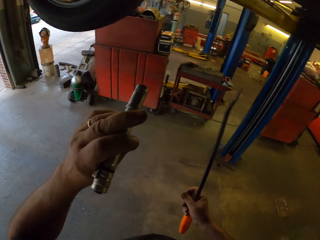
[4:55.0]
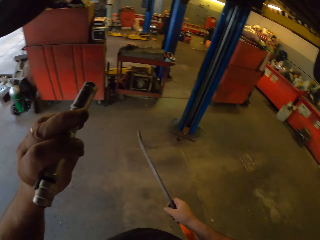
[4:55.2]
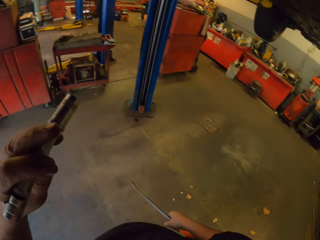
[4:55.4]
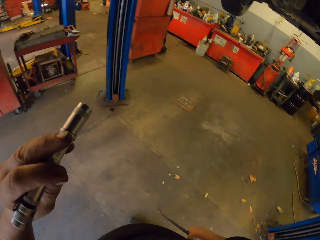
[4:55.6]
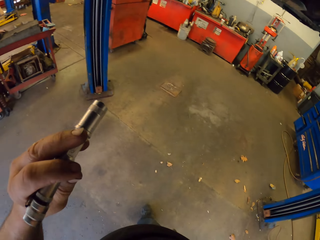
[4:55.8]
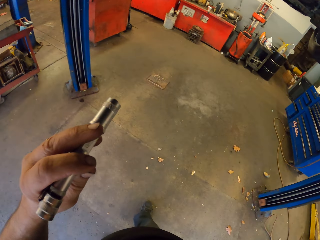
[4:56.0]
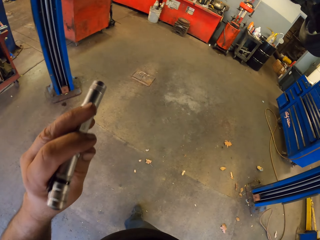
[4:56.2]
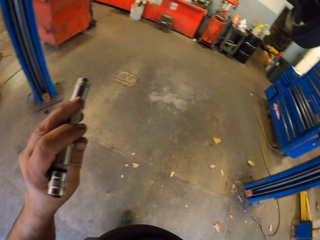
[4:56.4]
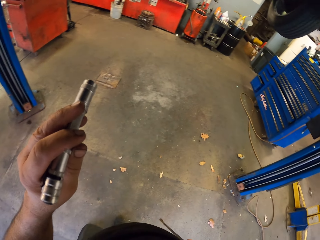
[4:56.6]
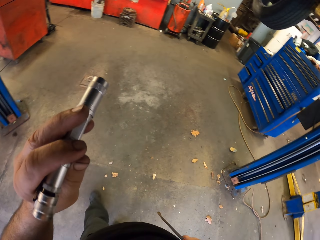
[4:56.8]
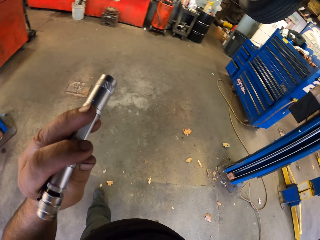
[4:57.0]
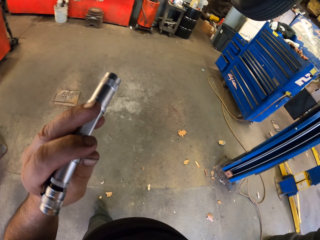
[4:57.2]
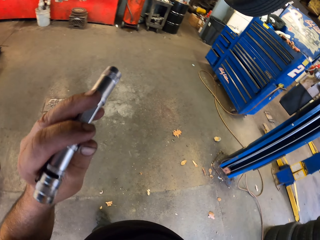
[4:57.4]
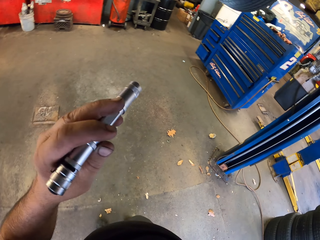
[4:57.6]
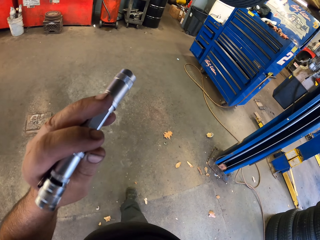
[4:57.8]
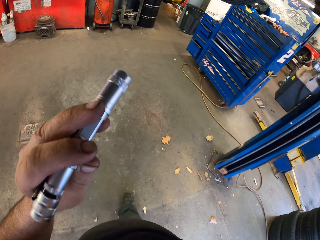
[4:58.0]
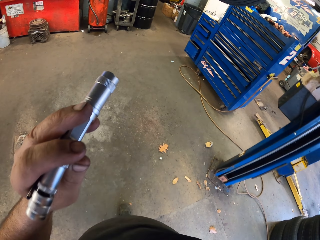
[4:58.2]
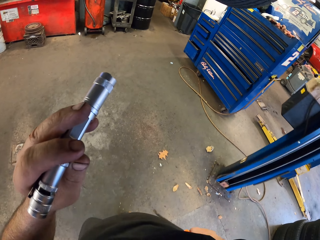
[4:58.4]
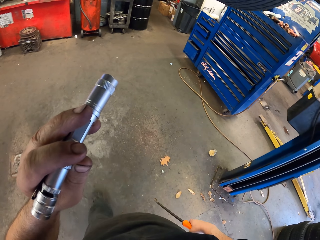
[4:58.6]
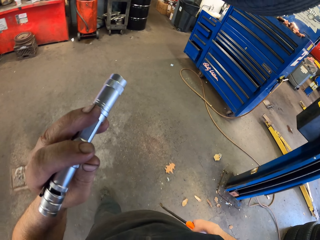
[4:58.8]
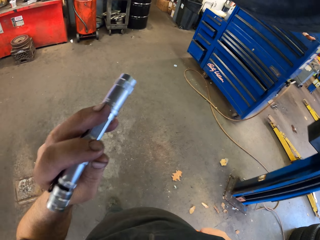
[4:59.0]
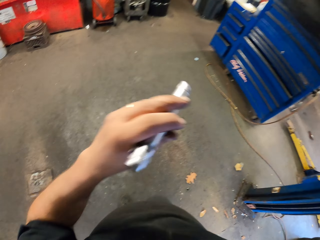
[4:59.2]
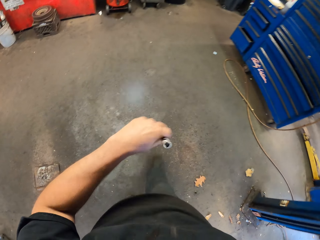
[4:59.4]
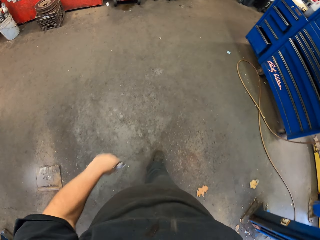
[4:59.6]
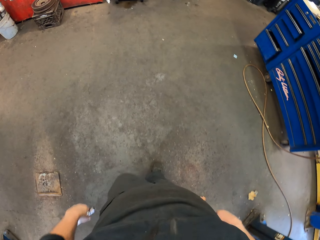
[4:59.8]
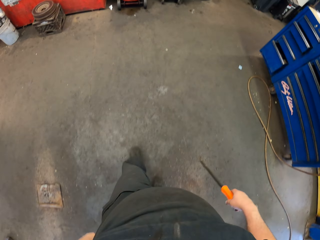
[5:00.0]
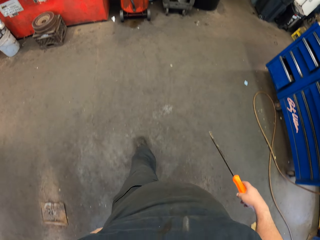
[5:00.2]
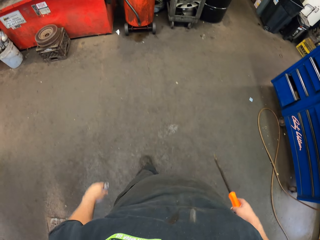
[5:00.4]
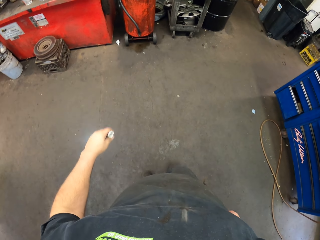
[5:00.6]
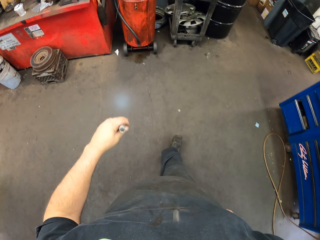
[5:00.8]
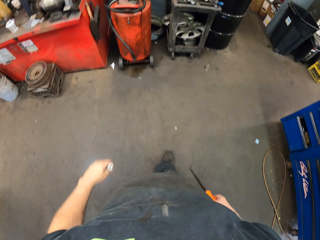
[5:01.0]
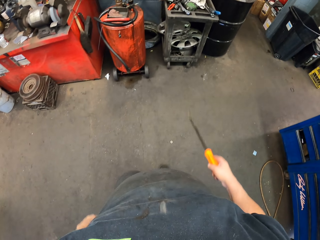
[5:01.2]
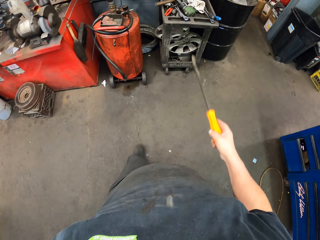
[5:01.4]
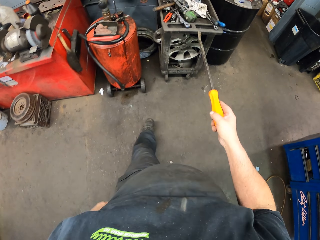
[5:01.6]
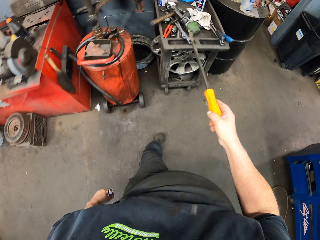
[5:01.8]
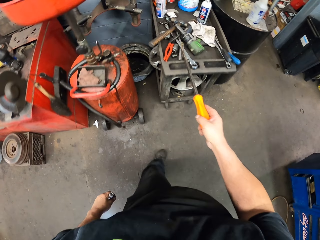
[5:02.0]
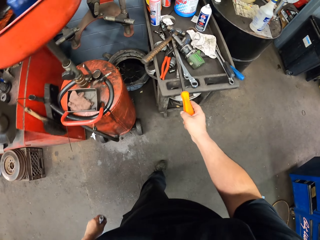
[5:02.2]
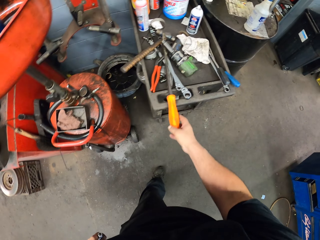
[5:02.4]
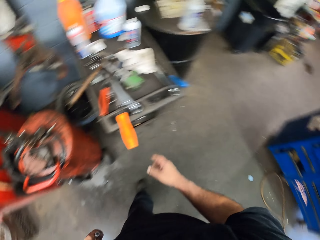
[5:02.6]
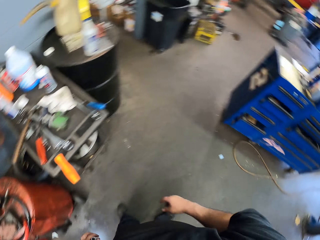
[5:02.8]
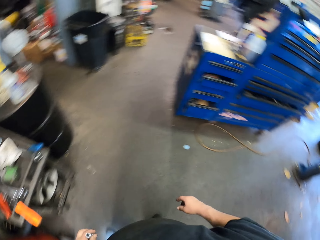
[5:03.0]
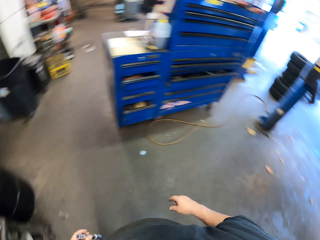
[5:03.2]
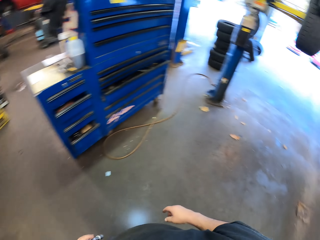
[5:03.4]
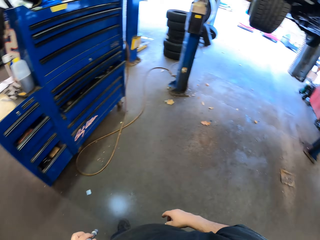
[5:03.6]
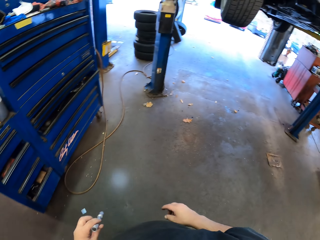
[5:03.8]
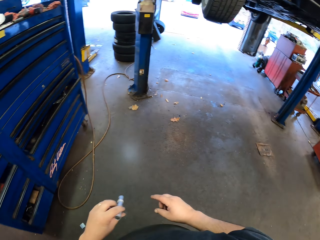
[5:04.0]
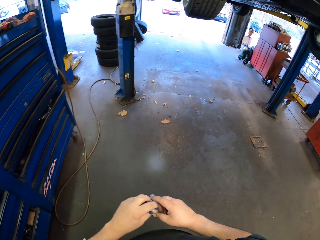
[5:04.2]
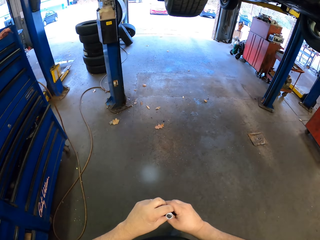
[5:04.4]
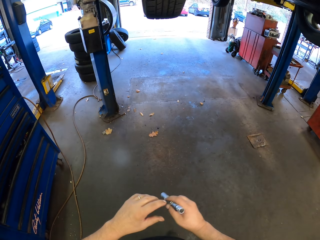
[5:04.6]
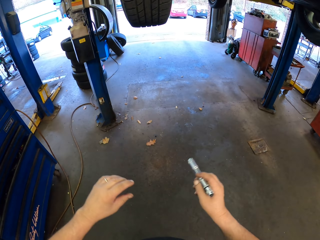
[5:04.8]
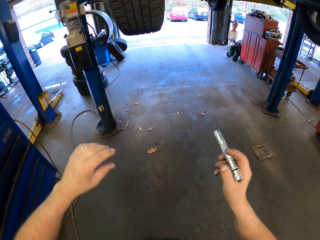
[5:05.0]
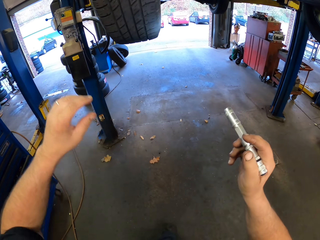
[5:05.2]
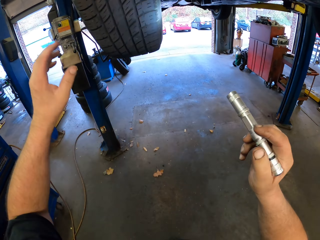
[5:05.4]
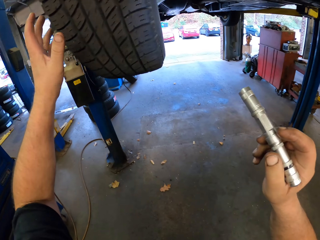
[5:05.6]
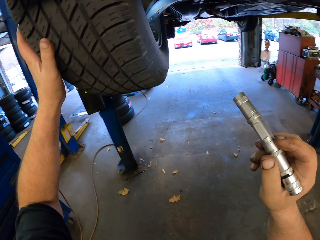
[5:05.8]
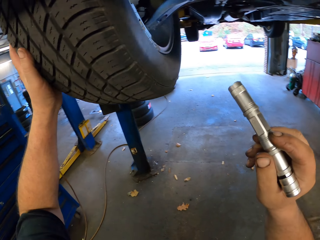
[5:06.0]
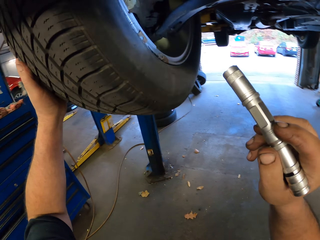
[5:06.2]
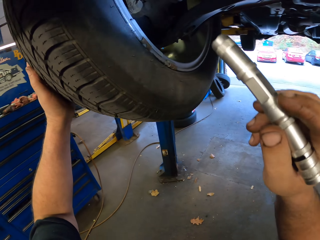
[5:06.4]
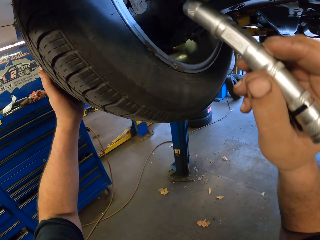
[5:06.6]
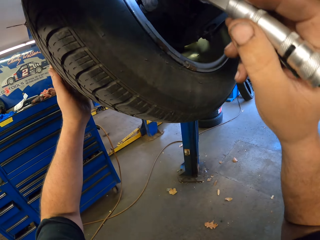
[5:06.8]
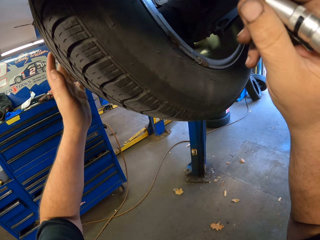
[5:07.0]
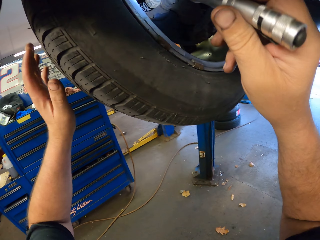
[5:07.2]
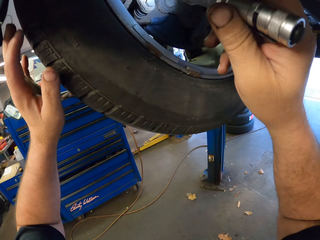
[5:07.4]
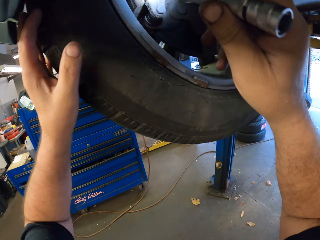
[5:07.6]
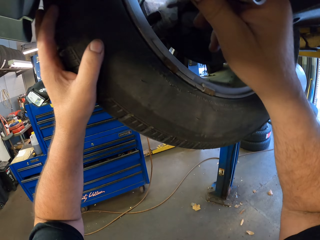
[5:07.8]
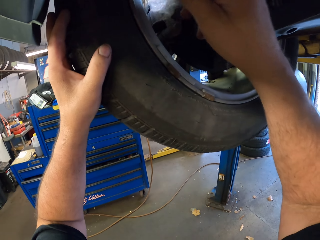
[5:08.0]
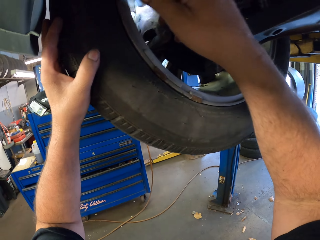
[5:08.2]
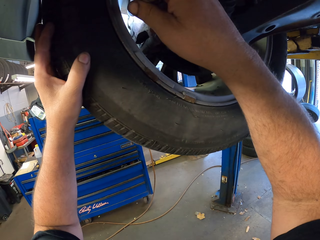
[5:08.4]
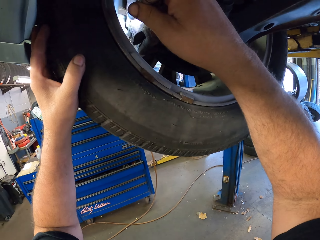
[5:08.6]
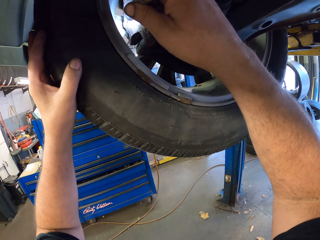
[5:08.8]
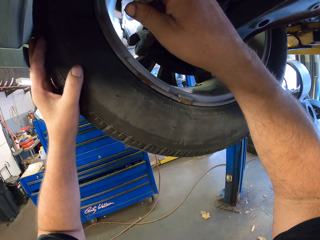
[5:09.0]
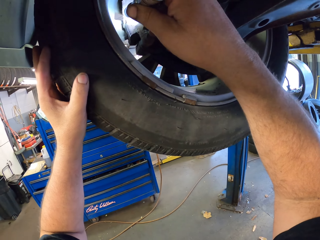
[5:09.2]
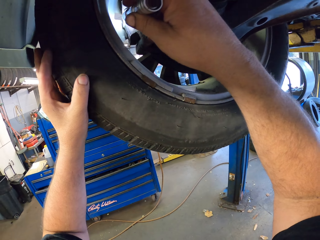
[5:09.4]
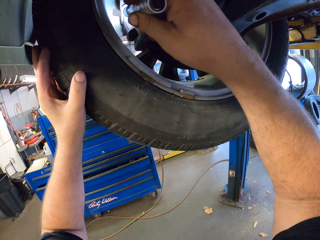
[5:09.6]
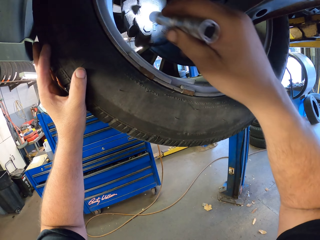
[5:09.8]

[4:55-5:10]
The camera wearer holds the torch with the left hand. They walk on the garage. They put the screwdriver on the steel. They walk on the garage. They hold the torch. They put the hand on the tire. They look at the tire.

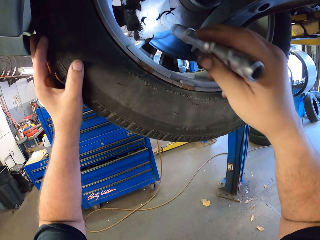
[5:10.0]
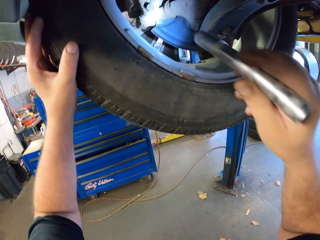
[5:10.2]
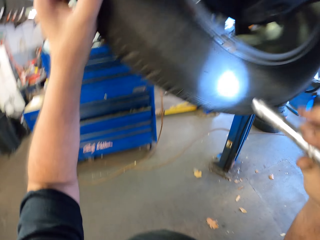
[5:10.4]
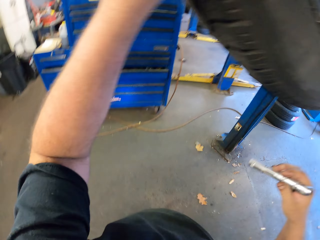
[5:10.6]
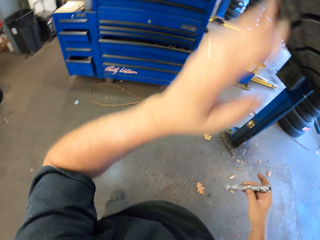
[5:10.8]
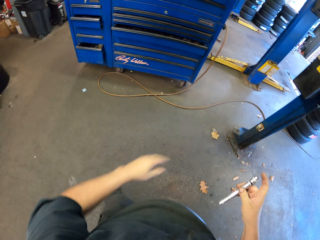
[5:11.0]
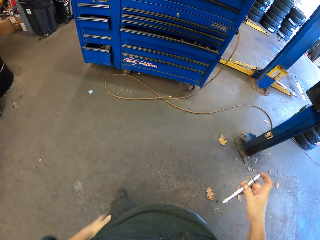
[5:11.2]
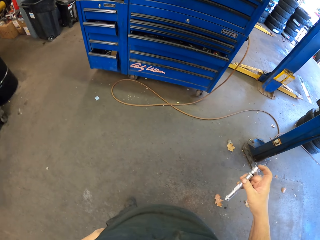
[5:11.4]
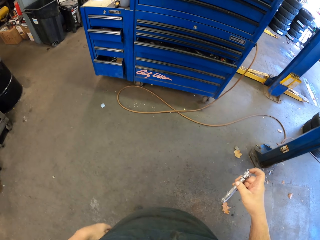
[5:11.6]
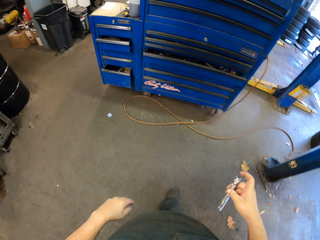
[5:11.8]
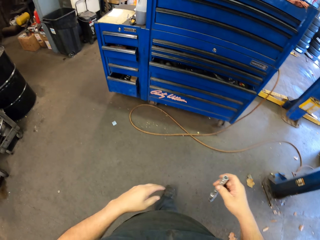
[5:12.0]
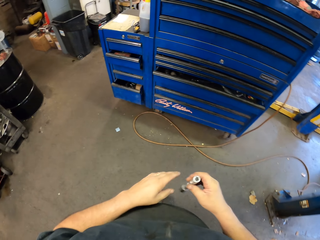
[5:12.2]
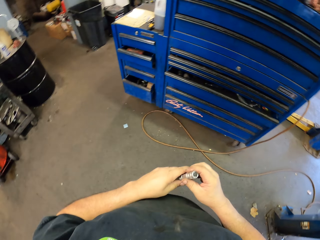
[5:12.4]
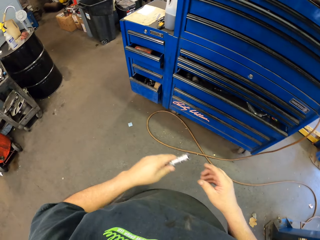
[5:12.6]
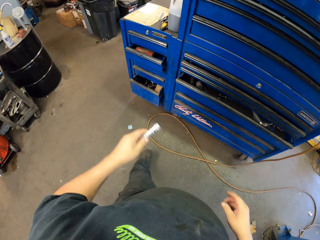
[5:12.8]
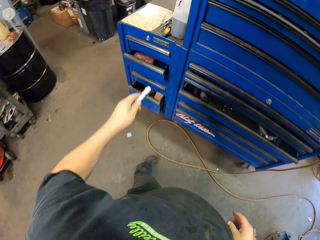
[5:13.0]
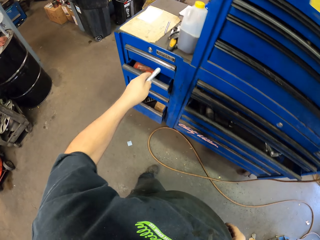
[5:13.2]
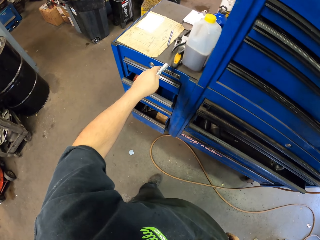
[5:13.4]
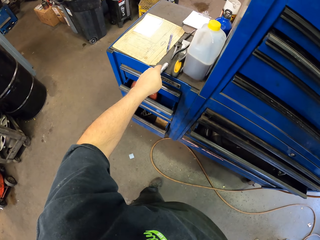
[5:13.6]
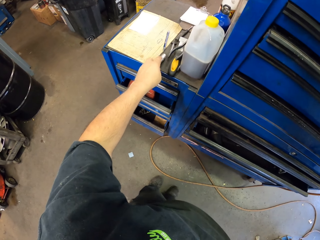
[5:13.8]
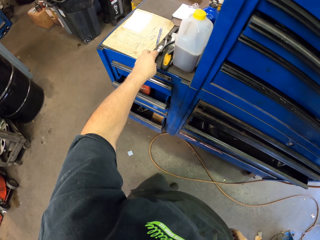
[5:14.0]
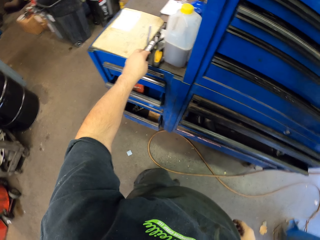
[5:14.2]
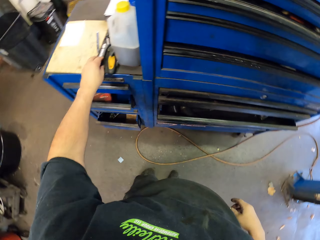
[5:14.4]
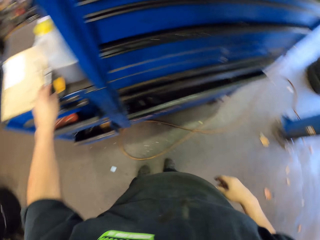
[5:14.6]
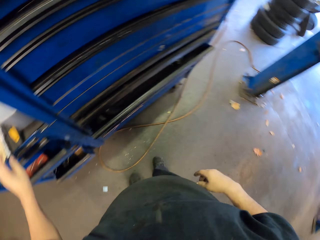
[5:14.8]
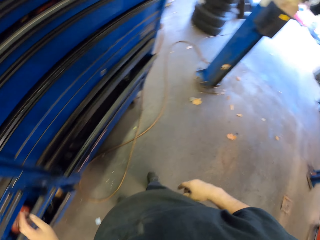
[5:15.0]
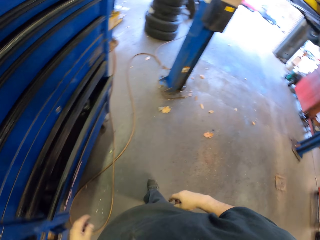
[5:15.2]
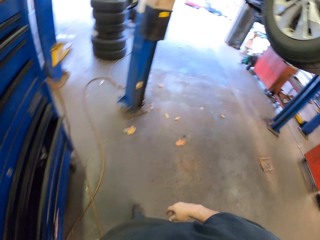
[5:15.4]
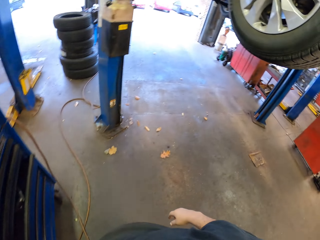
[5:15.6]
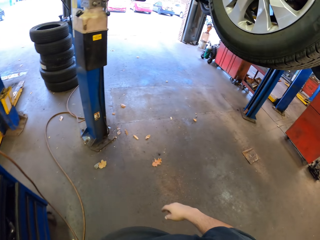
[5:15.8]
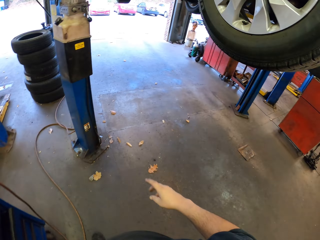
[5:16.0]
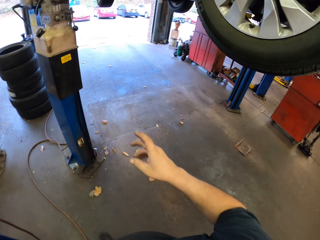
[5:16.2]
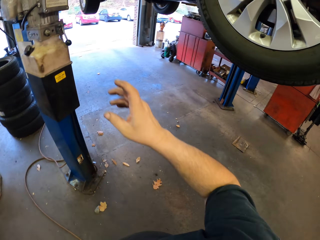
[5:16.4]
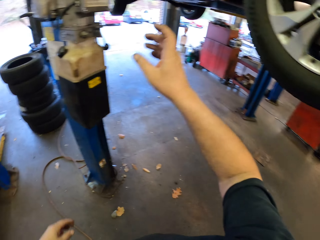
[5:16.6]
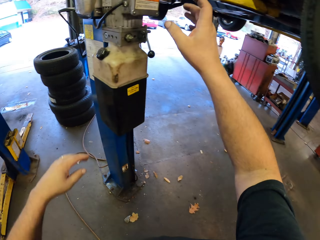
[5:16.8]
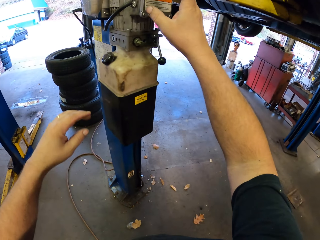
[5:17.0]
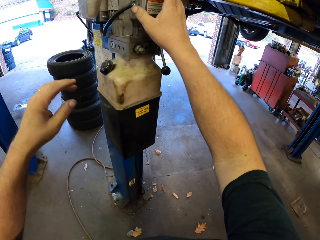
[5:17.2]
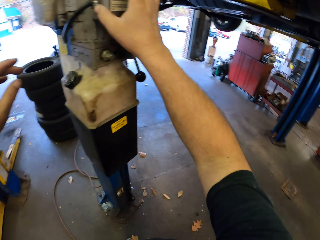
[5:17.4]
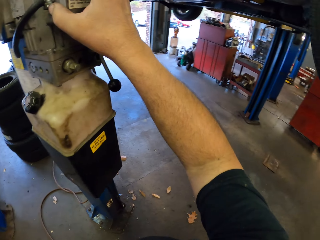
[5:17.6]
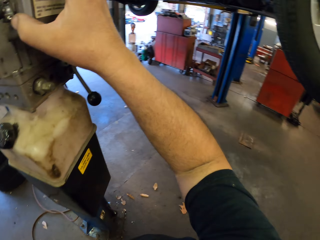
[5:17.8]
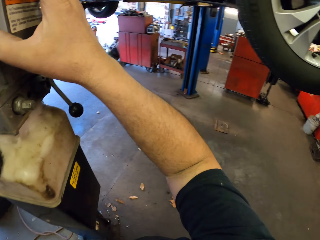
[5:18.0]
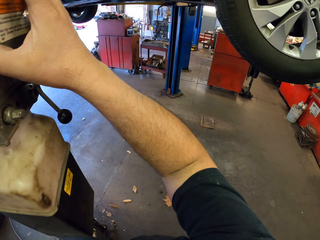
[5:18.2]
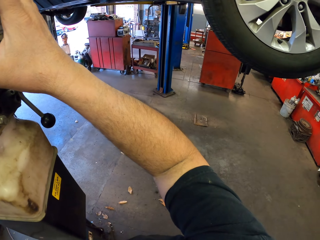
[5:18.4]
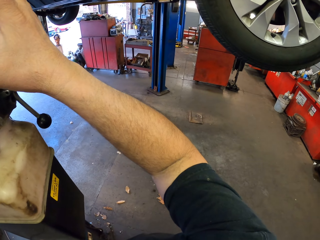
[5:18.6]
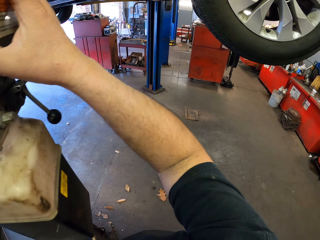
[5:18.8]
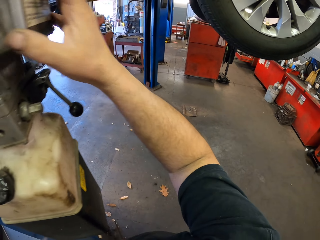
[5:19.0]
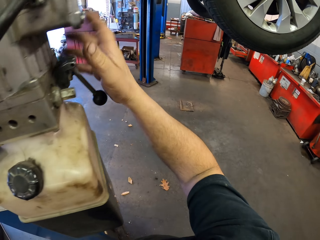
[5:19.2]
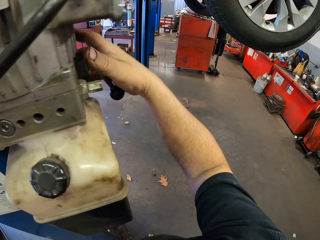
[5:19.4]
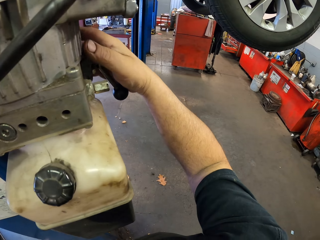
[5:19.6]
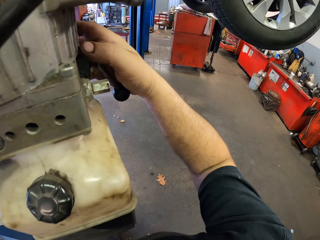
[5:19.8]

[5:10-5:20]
The camera wearer holds the torch with the right hand. They walk around. They hold the torch with the left hand. They put the pen torch on the cabinet. They walk on the garage. They hold something. They lower the car.
